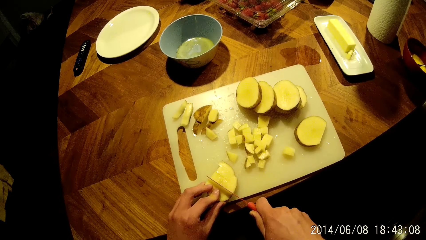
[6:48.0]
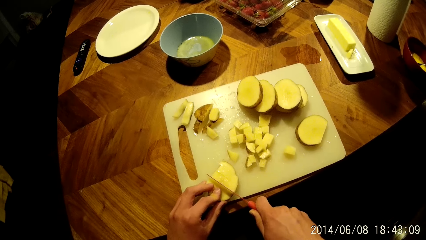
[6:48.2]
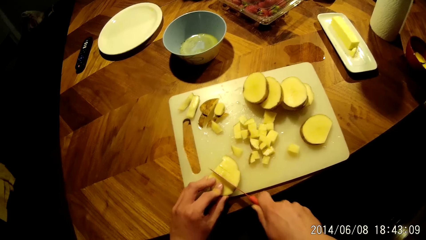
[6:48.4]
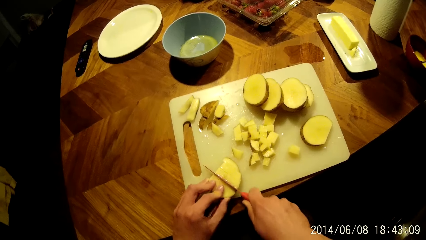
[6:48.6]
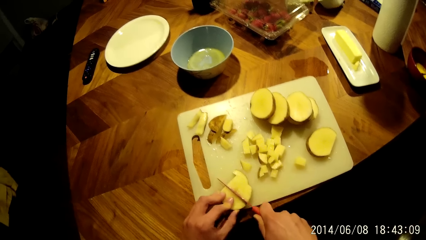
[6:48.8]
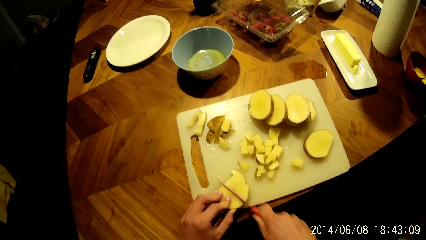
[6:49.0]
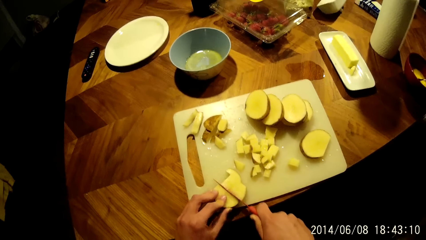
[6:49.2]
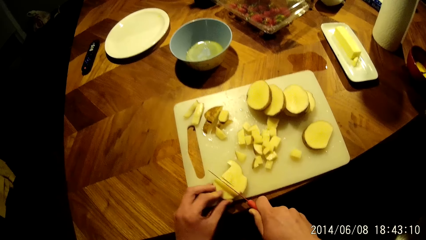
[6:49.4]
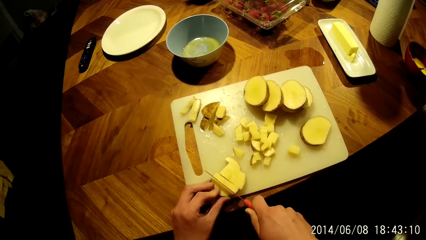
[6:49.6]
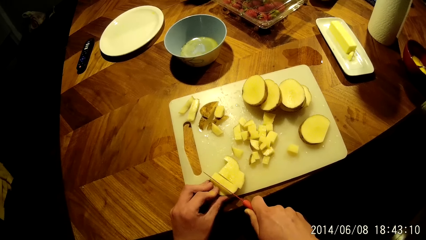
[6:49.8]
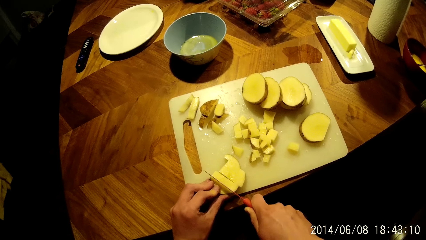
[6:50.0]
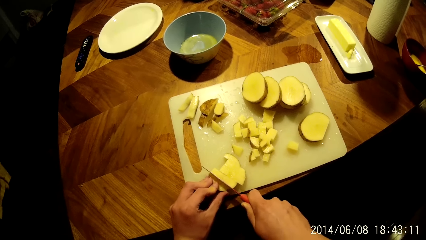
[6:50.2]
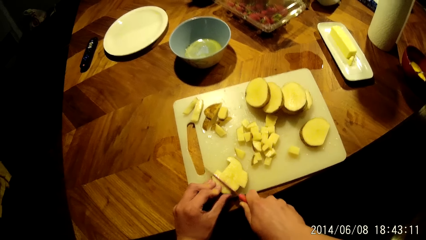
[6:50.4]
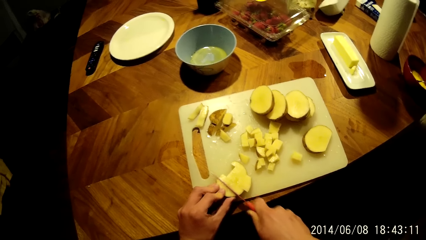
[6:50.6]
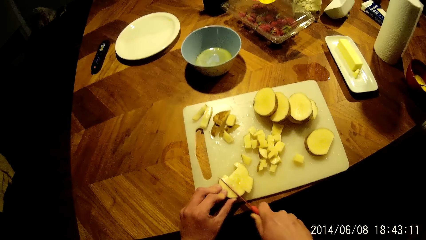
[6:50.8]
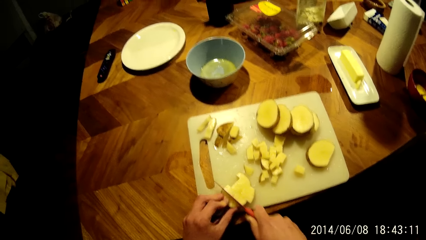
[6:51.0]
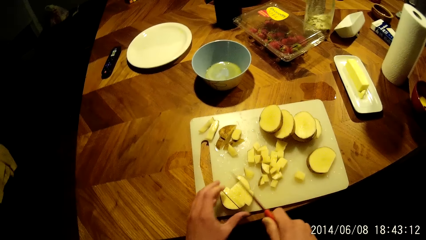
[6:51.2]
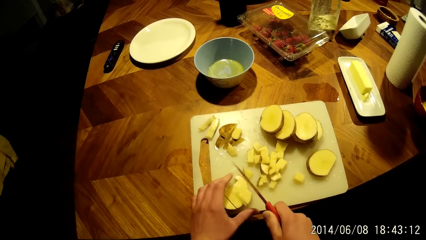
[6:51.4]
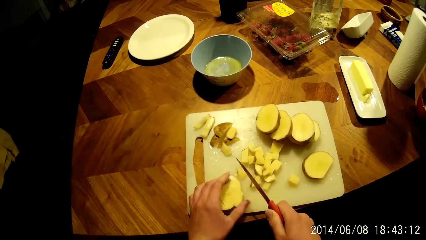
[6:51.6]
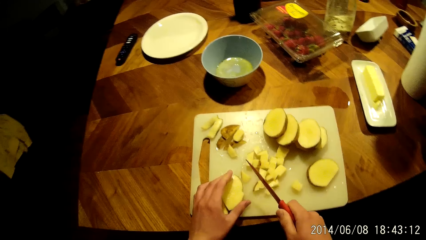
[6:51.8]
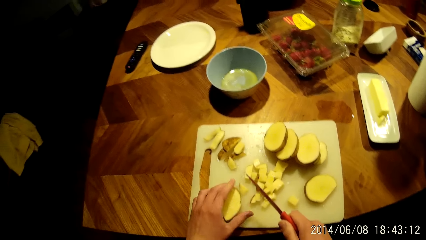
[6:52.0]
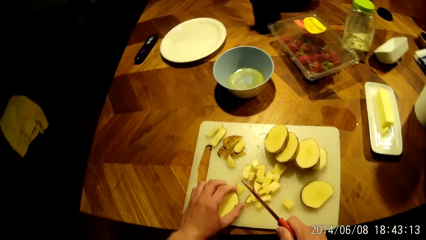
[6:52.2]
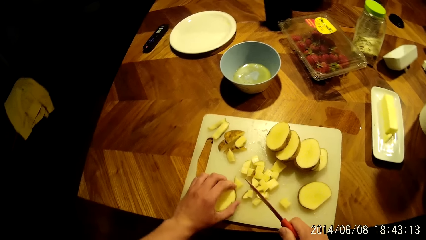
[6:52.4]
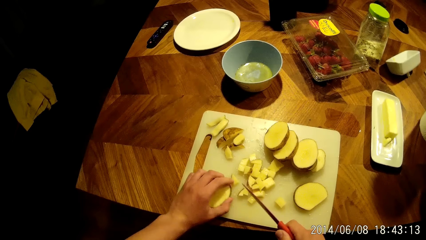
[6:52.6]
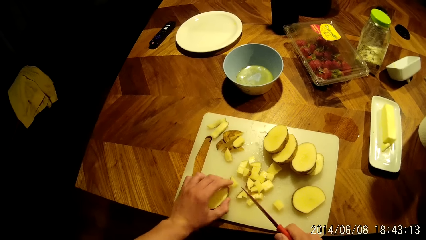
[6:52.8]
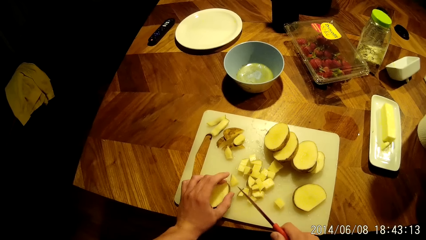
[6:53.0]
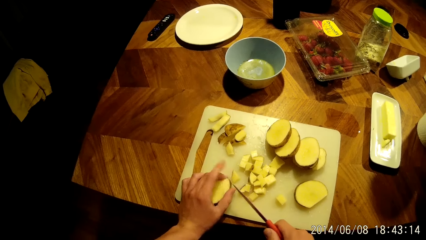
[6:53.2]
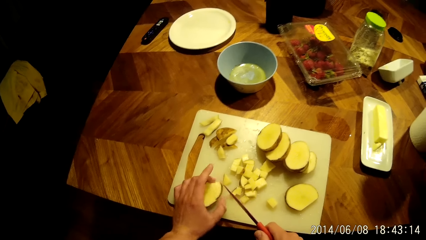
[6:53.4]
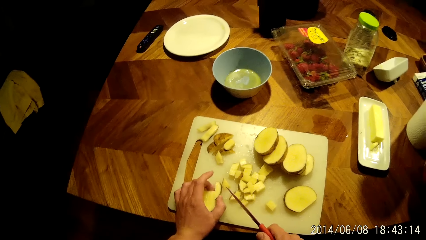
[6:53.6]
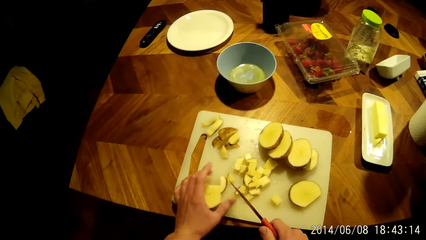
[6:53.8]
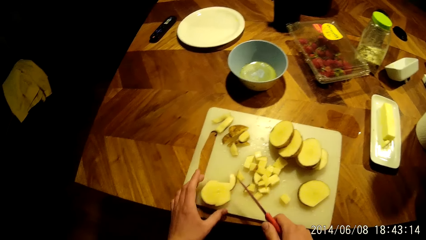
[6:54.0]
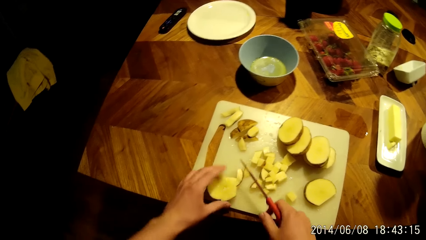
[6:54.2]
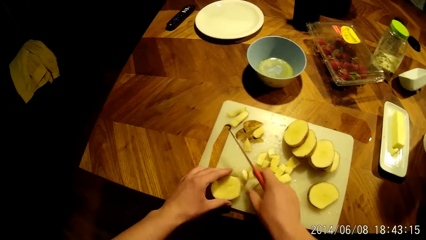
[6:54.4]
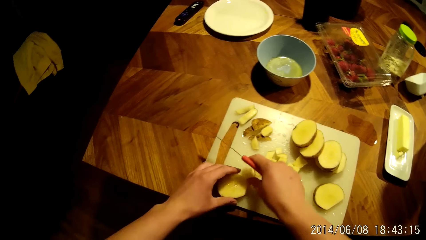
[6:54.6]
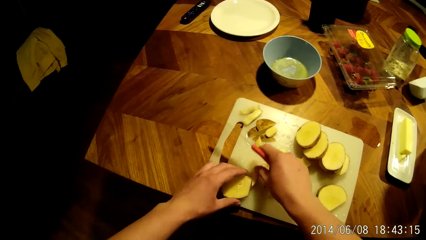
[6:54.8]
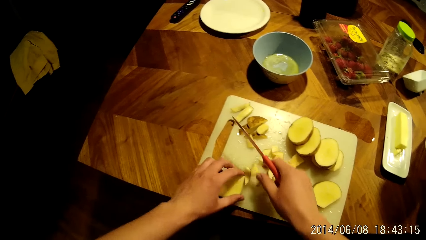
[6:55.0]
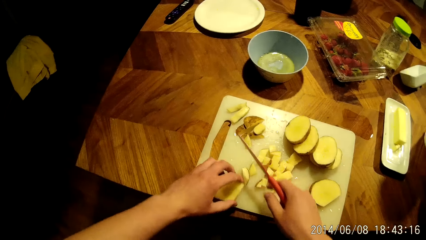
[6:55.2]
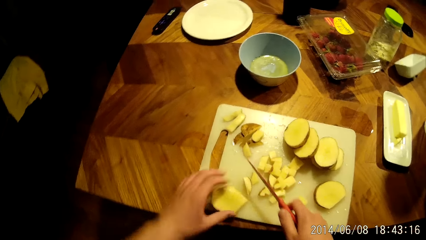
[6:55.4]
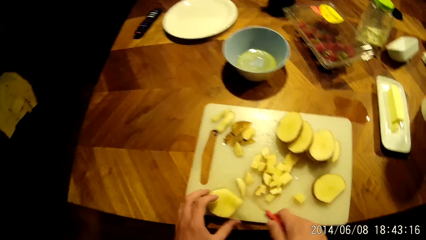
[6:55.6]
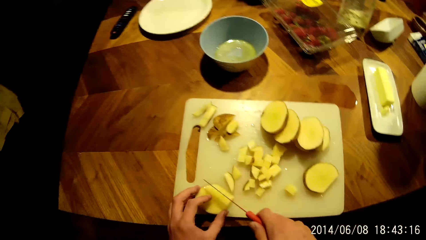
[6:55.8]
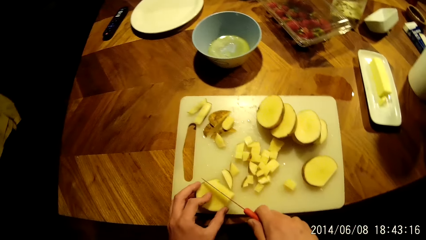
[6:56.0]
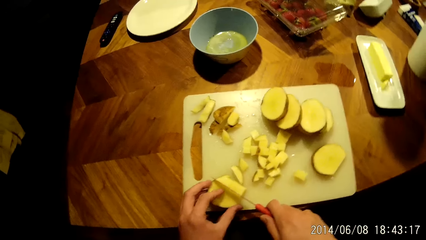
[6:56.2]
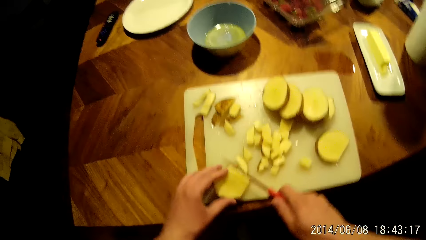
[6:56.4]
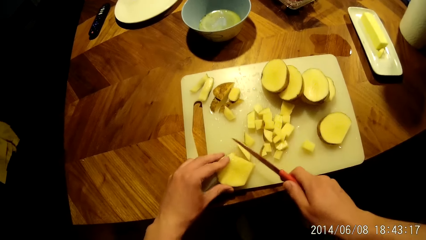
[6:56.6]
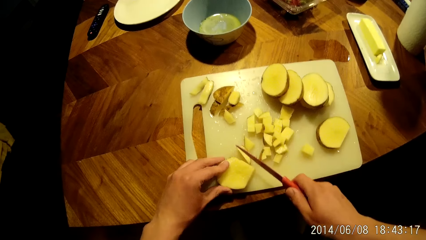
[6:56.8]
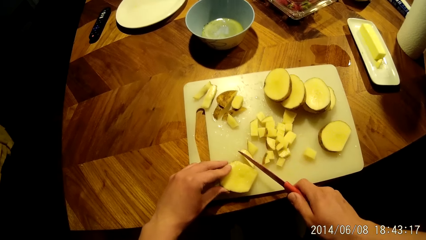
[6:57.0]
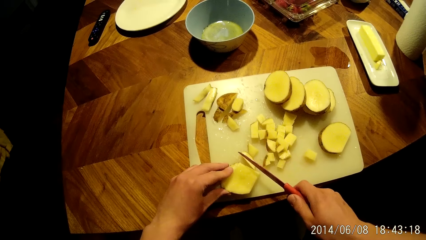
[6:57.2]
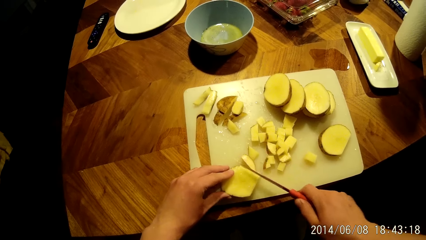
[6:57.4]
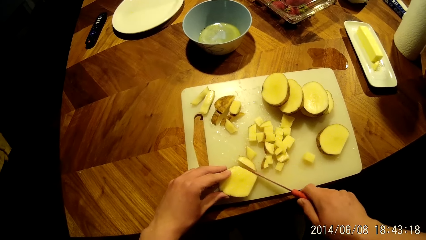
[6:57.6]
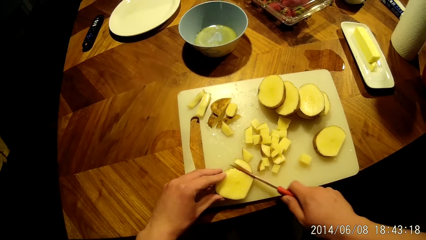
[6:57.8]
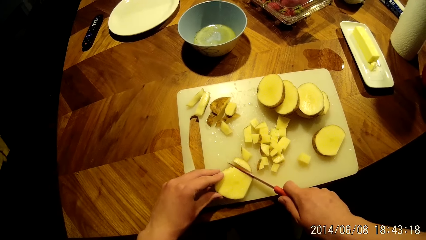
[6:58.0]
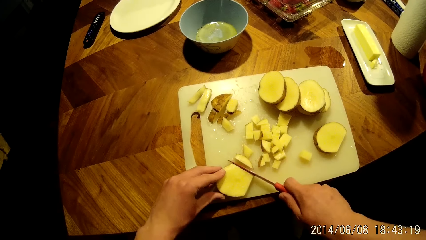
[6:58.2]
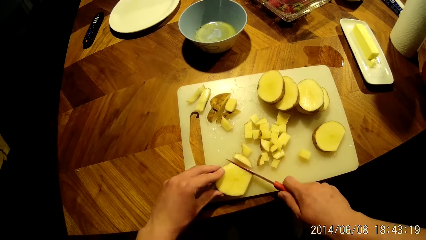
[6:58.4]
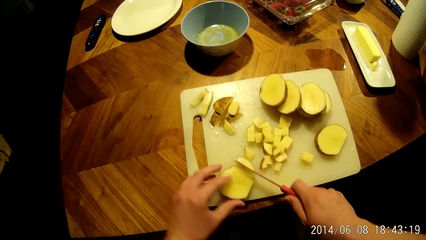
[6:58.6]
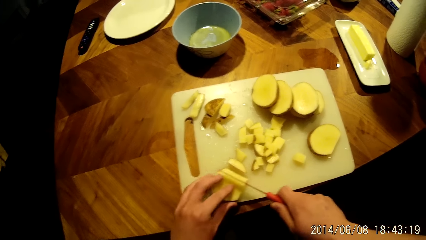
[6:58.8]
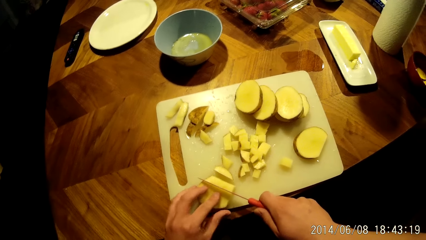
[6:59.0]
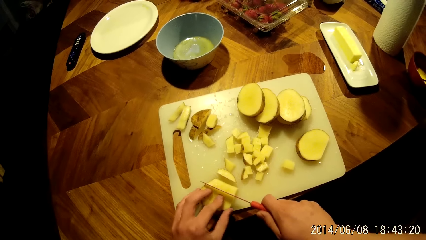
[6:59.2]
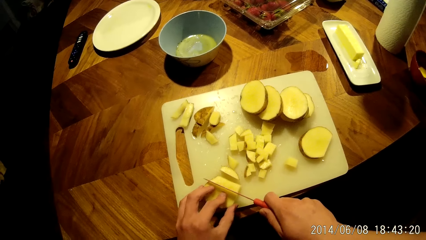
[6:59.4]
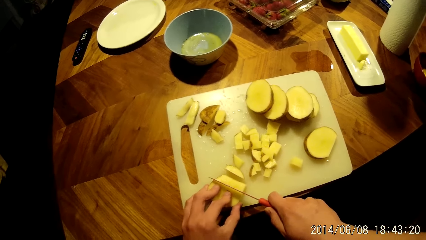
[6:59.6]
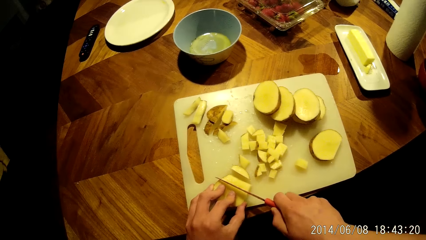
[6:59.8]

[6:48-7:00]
The camera wearer aligns a potato. They slice potatoes.

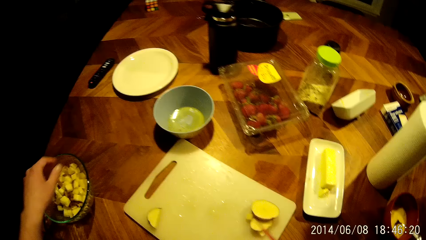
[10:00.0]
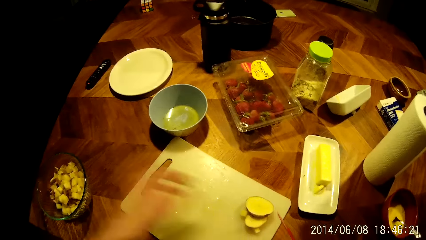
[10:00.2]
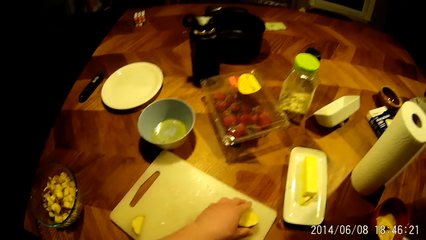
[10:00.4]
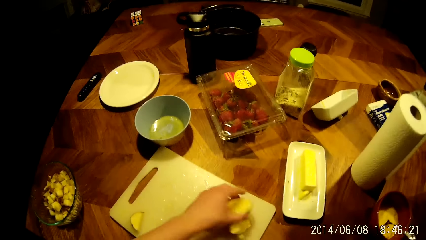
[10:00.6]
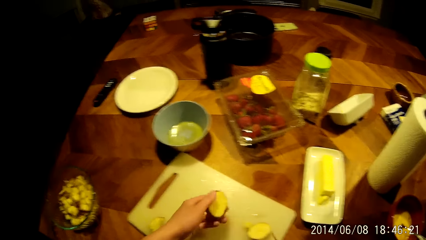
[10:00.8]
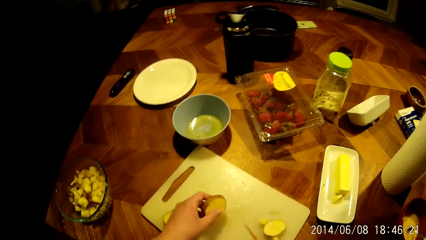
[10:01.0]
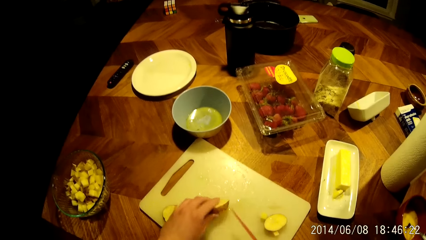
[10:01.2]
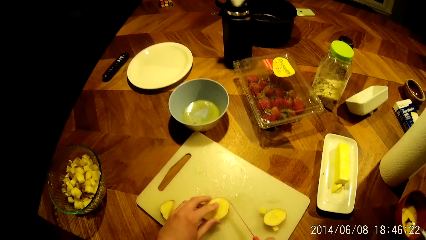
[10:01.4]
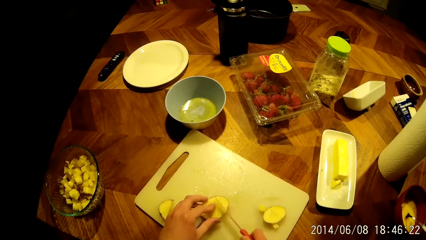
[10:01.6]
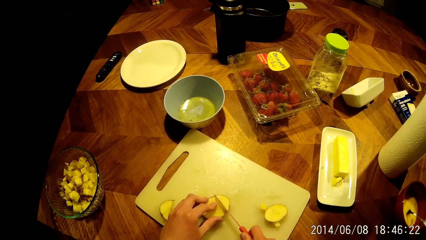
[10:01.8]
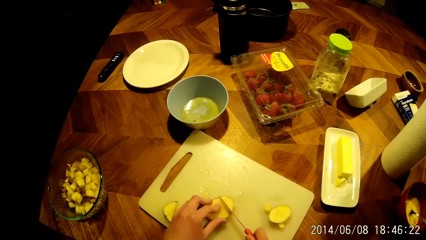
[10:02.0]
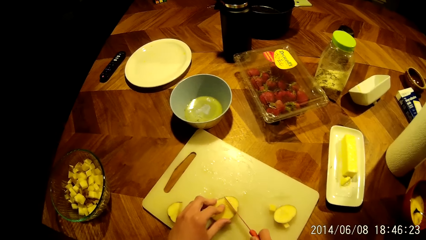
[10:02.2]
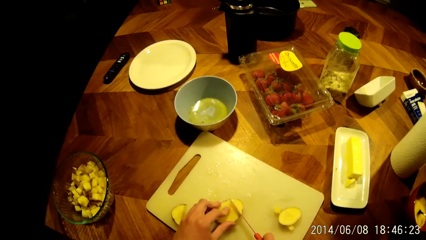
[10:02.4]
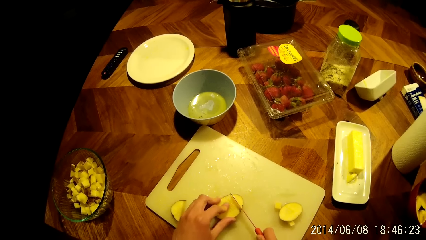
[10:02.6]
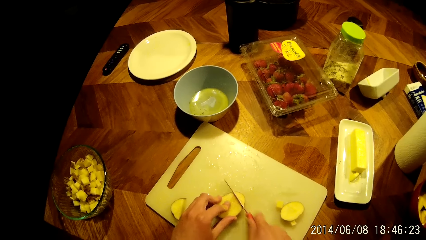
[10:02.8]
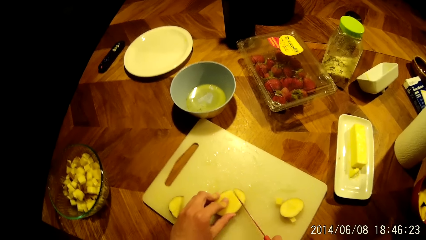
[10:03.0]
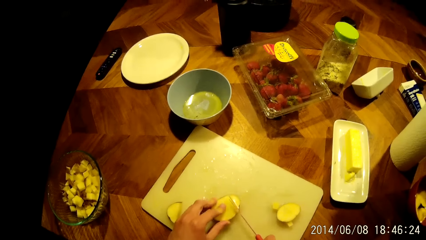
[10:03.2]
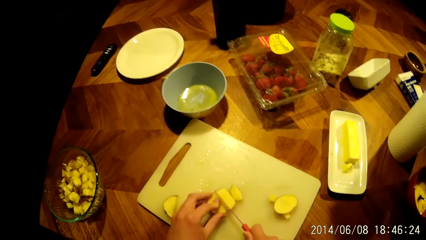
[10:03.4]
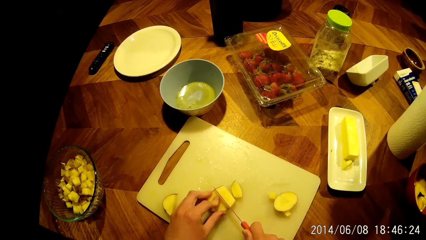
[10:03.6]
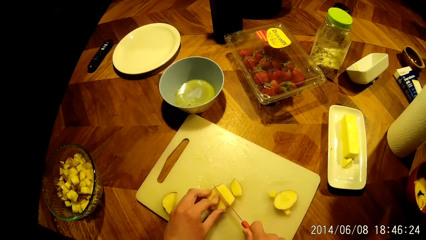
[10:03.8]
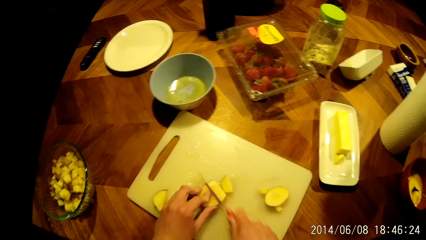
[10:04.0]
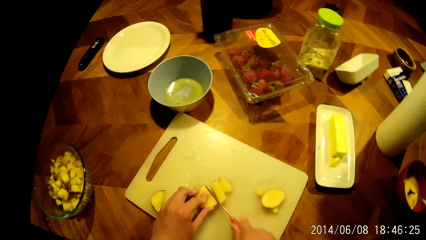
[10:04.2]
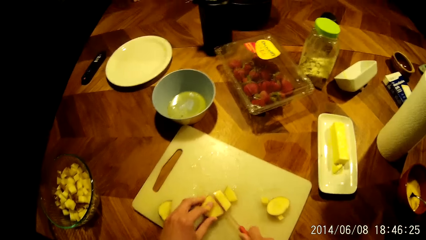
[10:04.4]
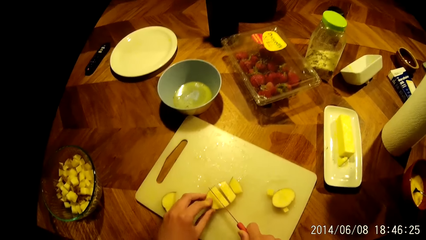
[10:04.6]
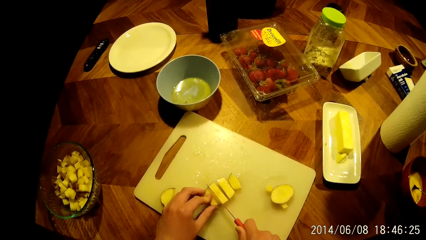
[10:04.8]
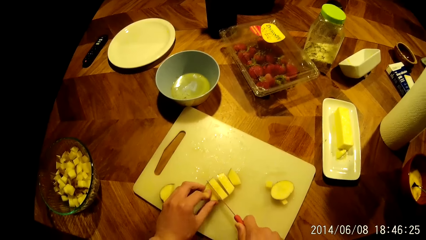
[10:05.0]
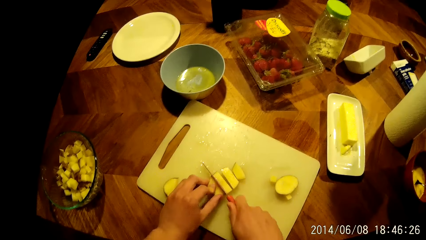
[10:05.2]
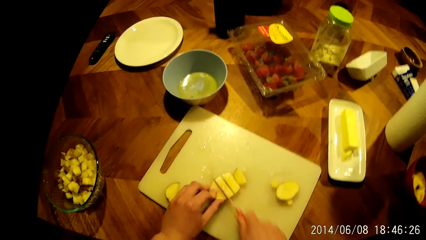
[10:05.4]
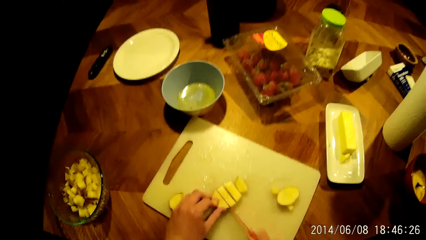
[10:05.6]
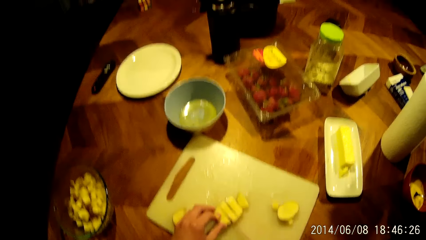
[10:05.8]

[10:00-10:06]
The camera wearer picks up a slice of yam from a slice of yam on the chopping board with his left hand. He places the slice of yam on the chopping board with his left hand. He chops the yam into cubes on the chopping board with the knife in his right hand.
